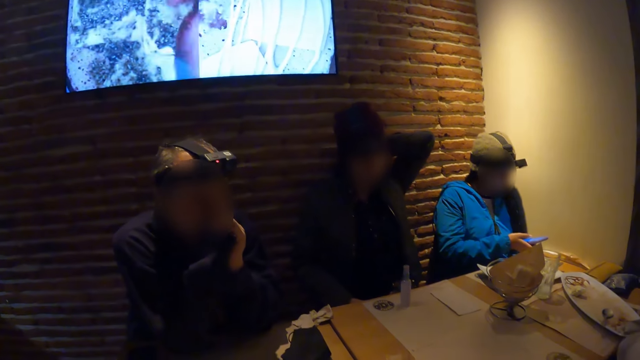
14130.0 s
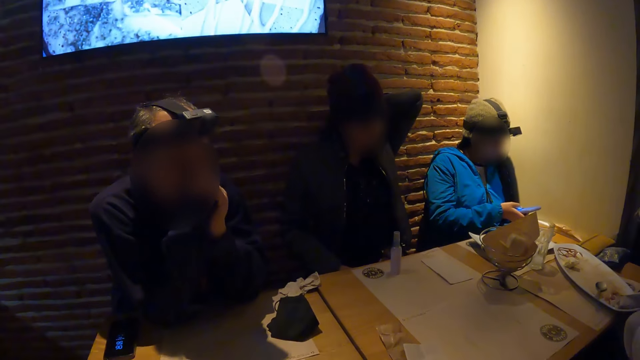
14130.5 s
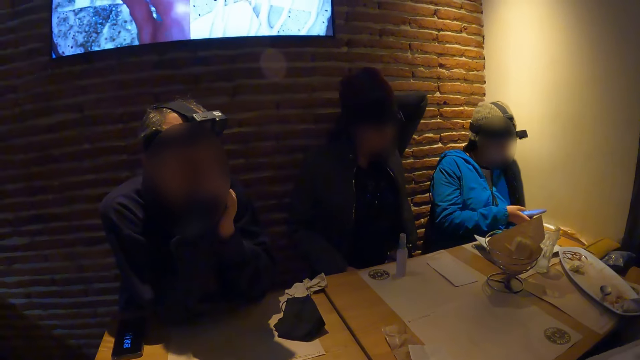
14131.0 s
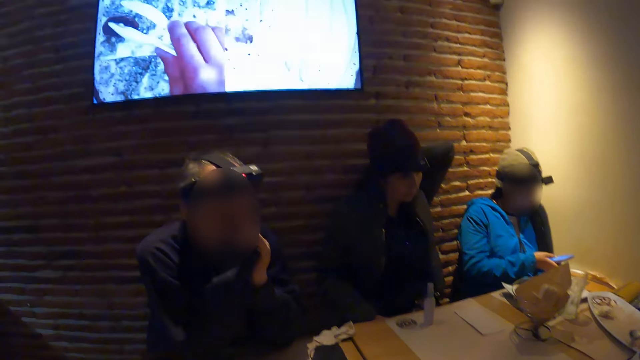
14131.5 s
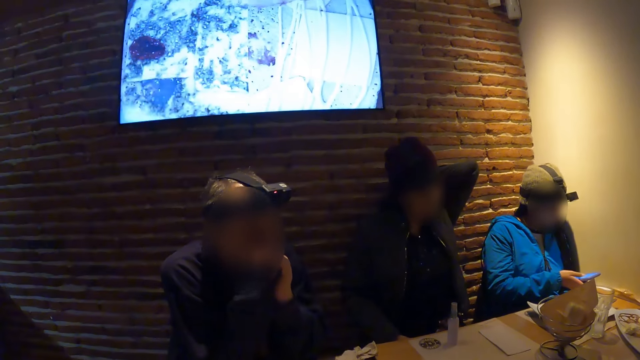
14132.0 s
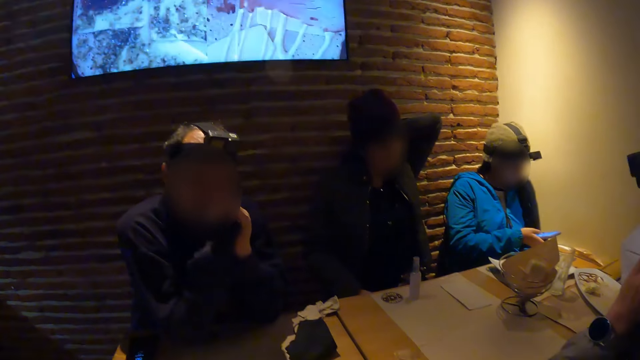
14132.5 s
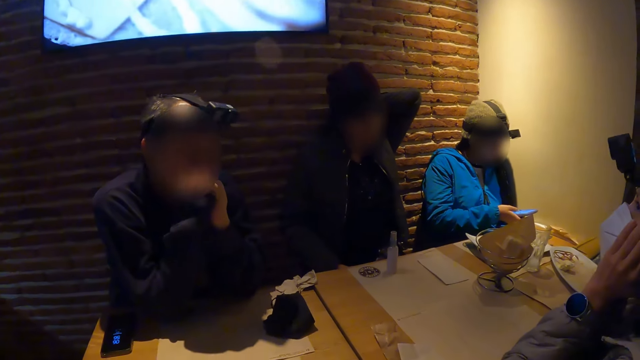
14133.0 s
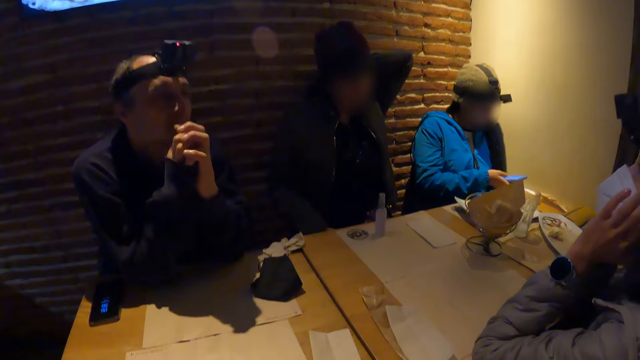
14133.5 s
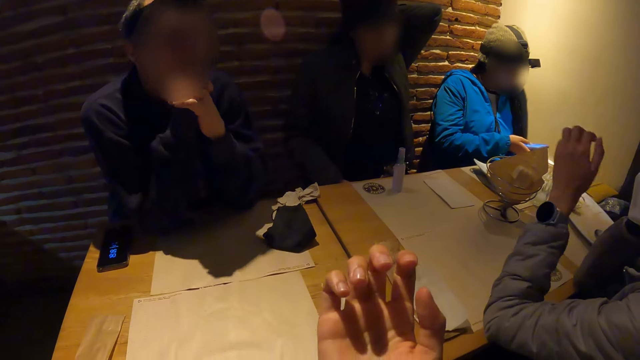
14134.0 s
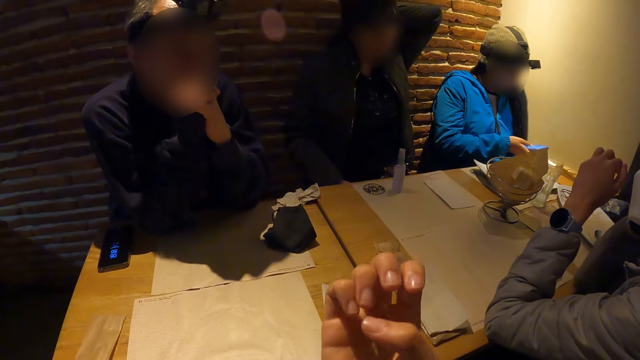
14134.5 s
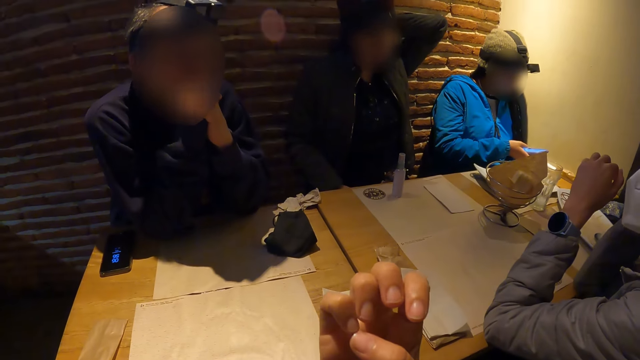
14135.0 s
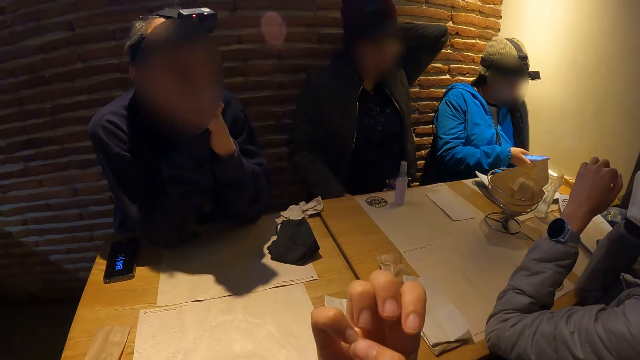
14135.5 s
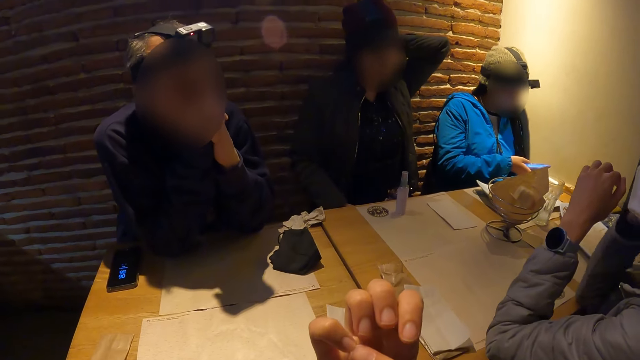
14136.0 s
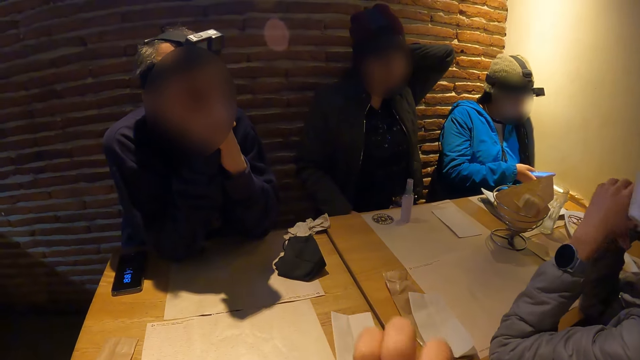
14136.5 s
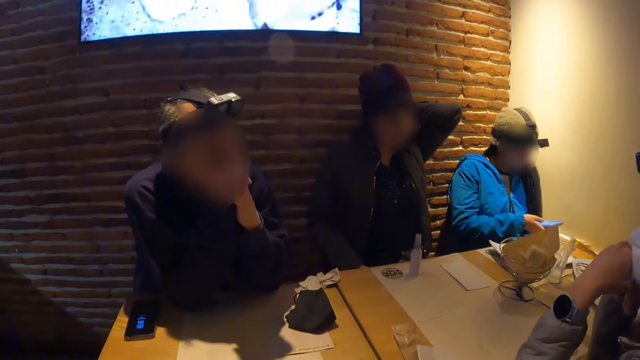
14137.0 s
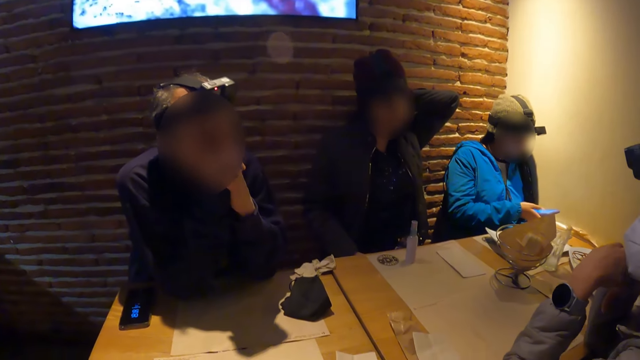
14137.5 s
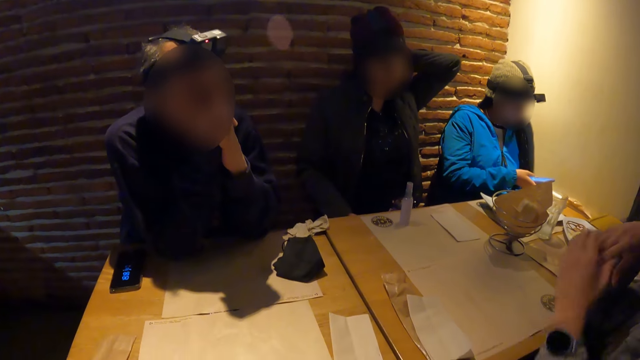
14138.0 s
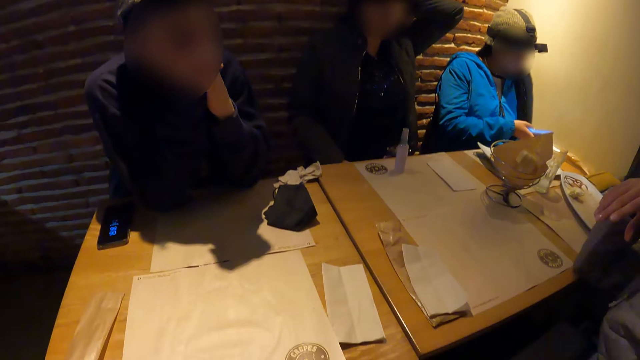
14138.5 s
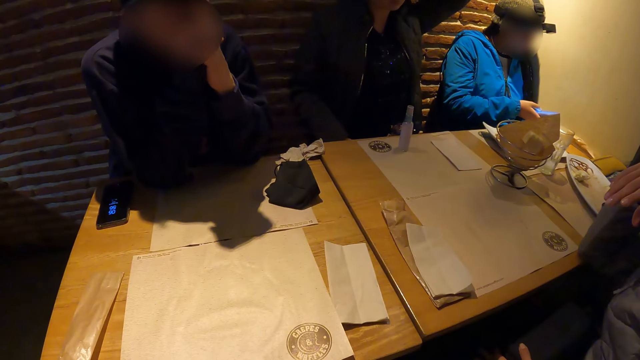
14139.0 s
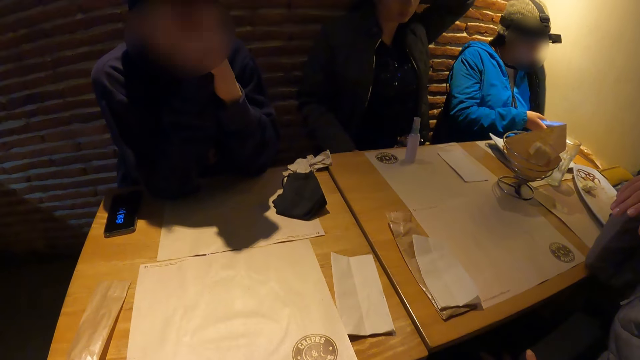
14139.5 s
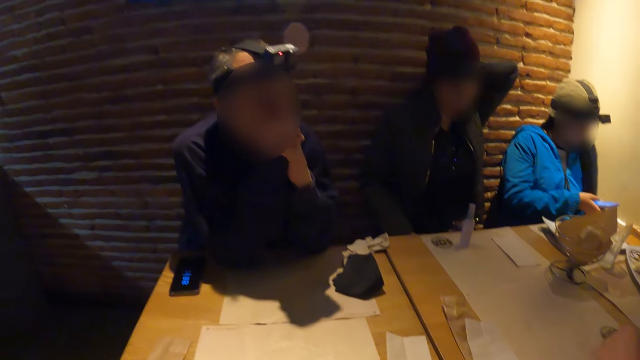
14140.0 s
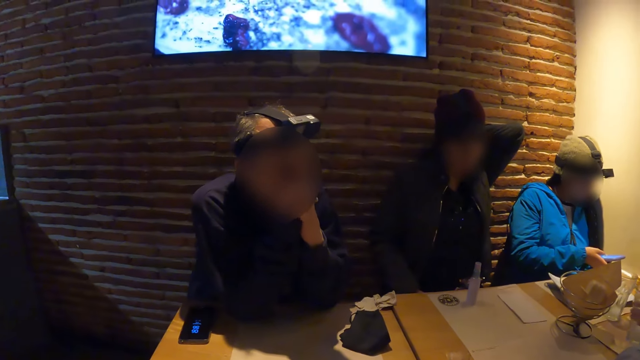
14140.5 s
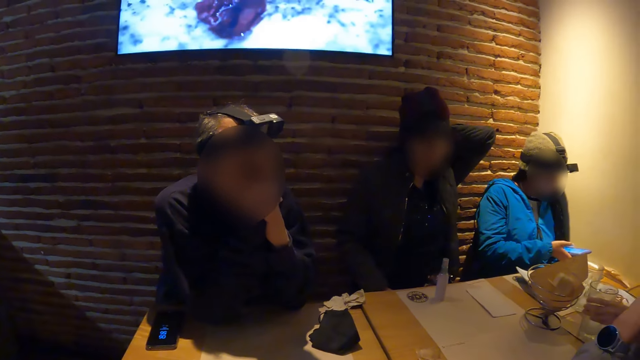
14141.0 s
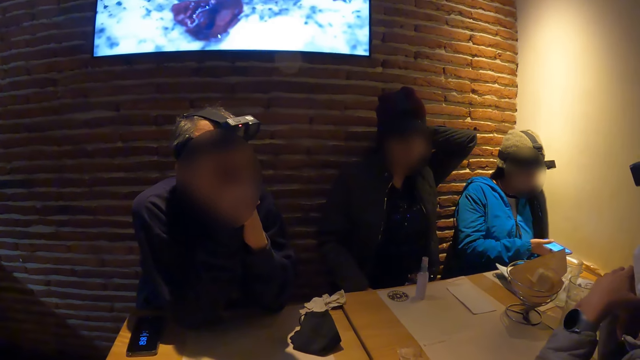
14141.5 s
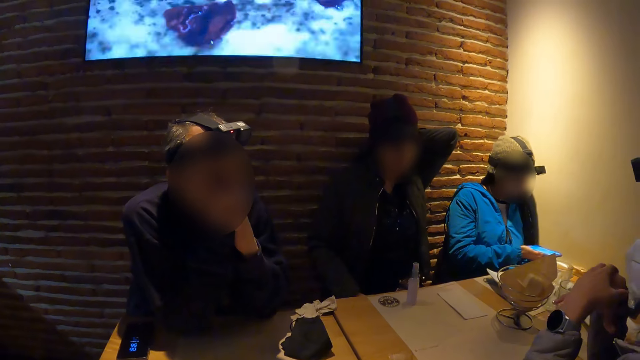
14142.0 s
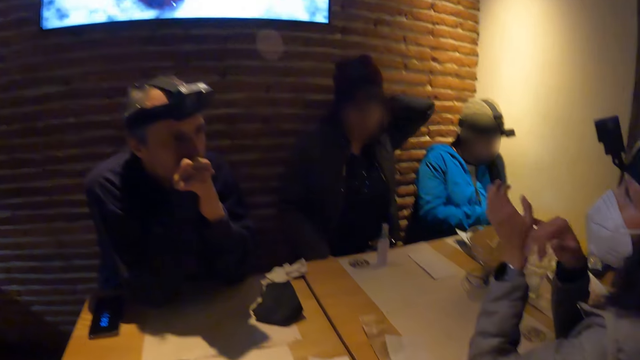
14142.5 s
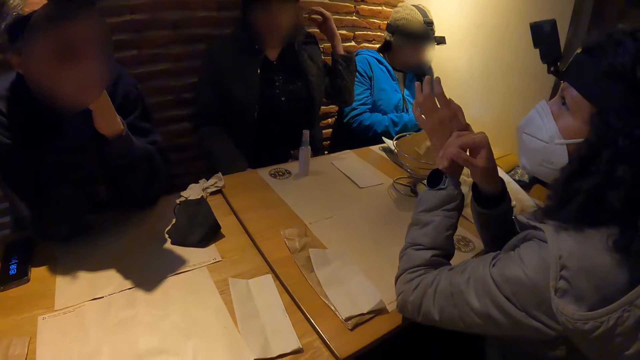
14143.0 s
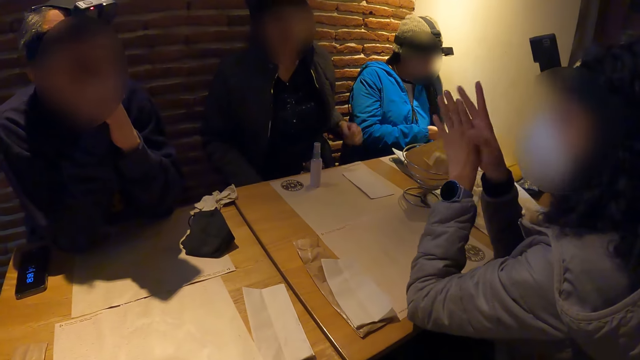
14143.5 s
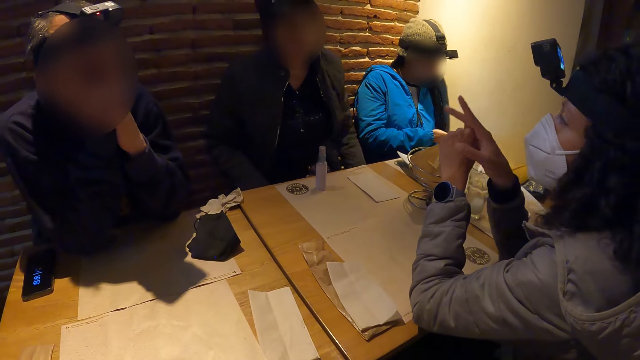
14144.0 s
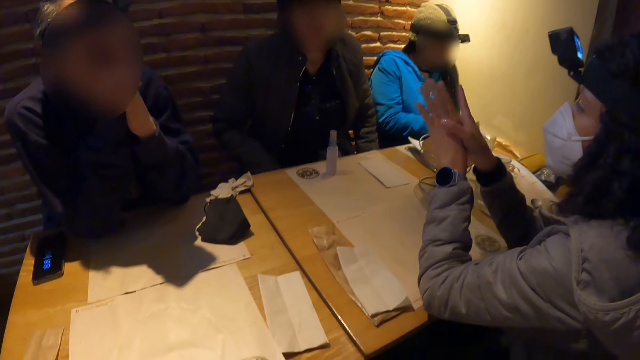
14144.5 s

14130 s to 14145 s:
The man places the glass of water in his left hand on the table.

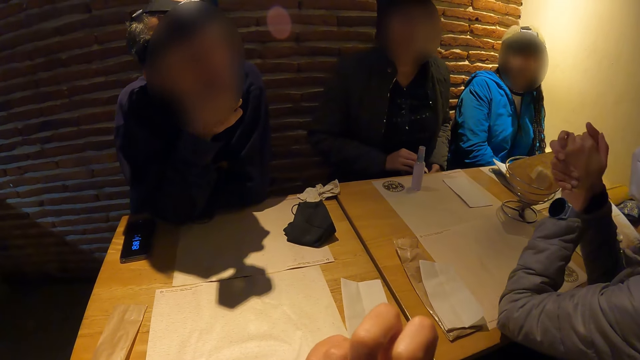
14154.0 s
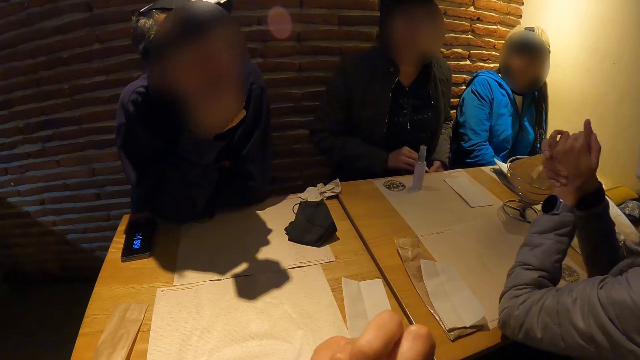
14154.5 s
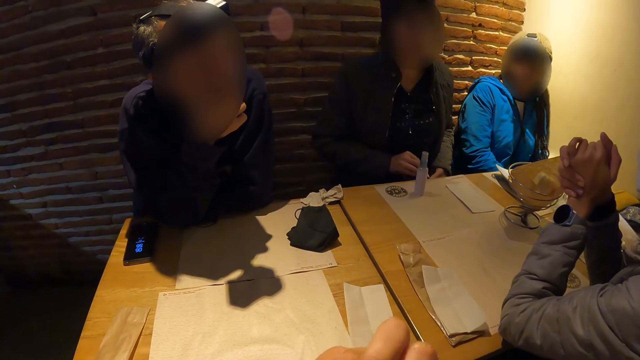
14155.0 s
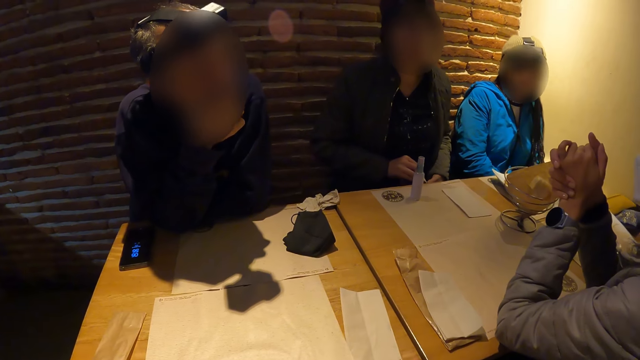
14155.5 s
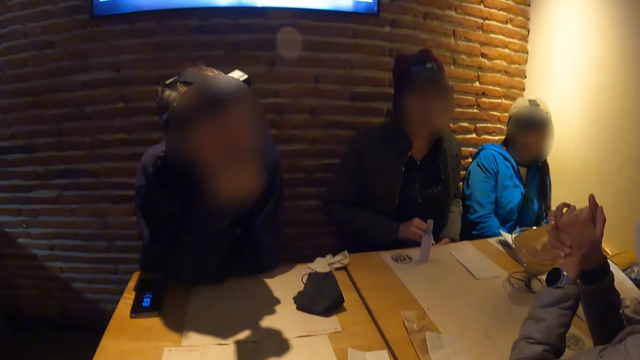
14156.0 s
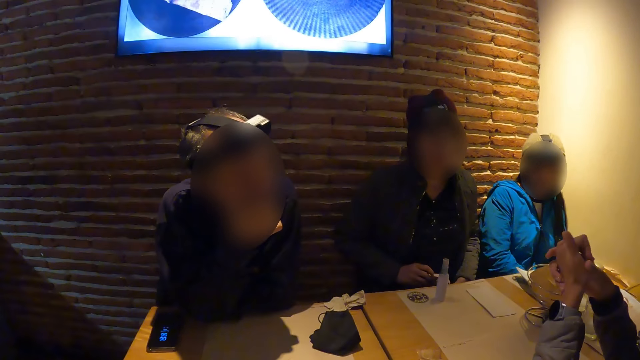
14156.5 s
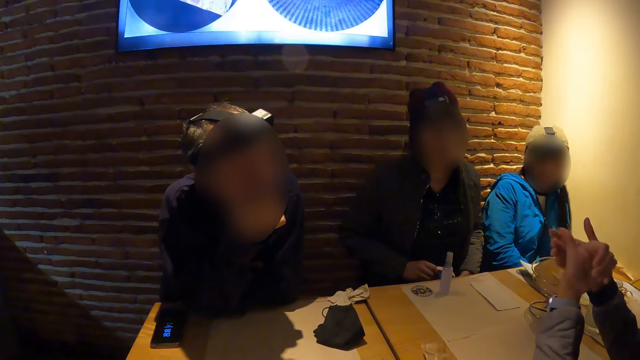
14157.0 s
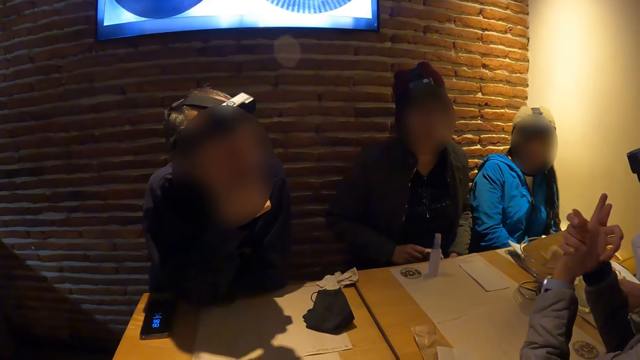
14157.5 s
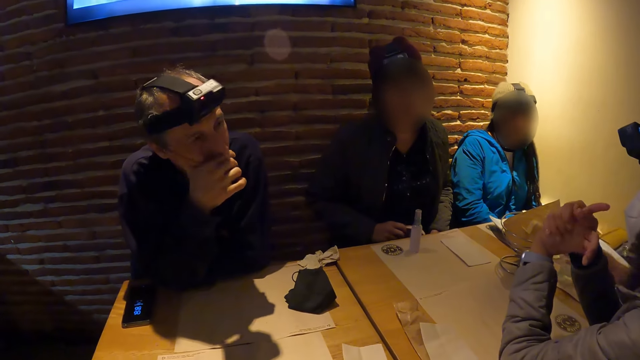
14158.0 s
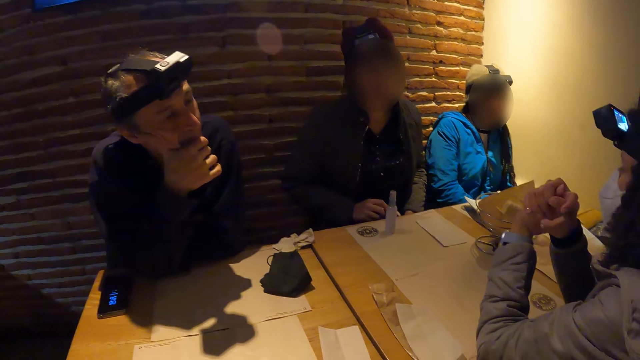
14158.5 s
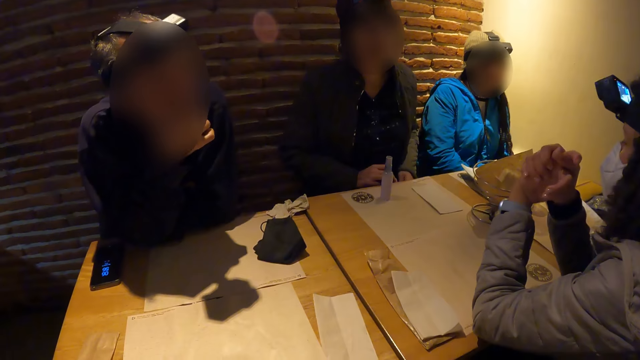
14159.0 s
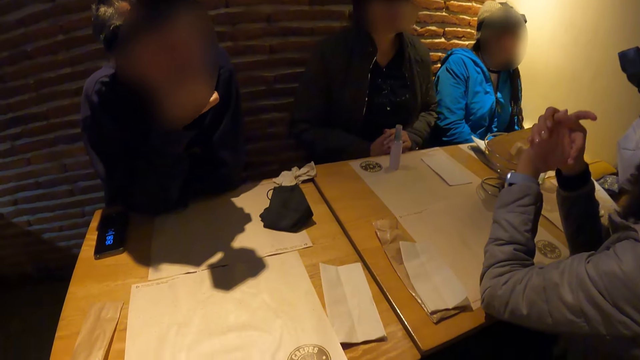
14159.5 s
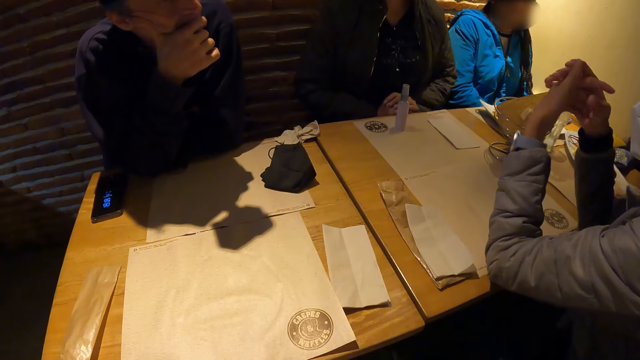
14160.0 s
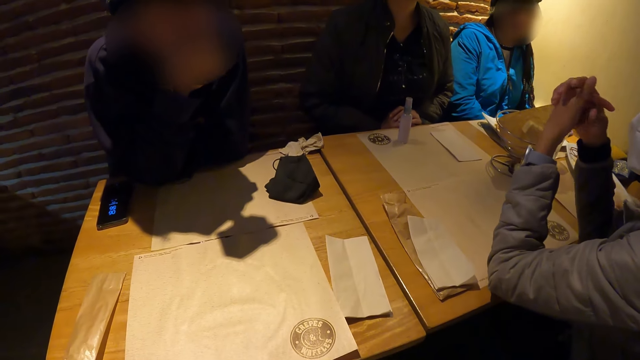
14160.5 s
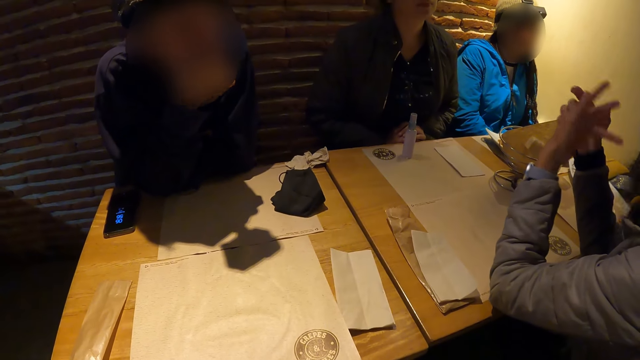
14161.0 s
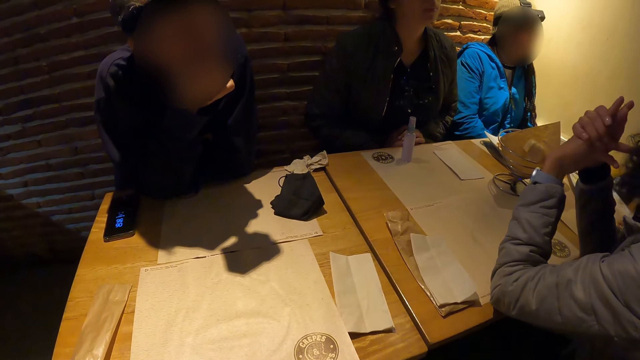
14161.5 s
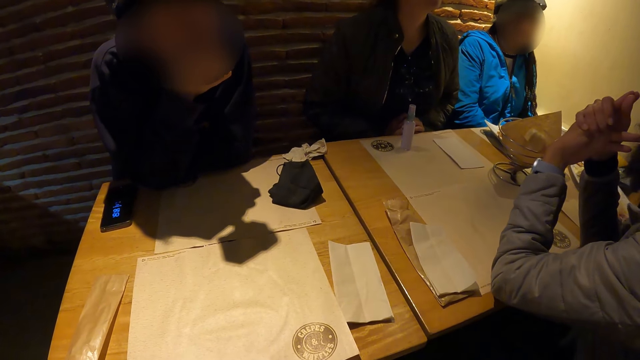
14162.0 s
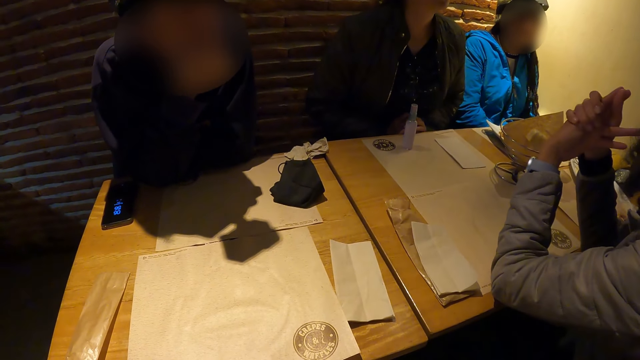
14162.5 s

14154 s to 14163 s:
The man picks the glass of water from the table with his left hand.
